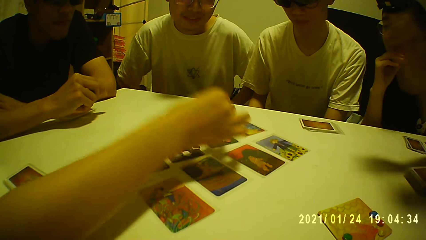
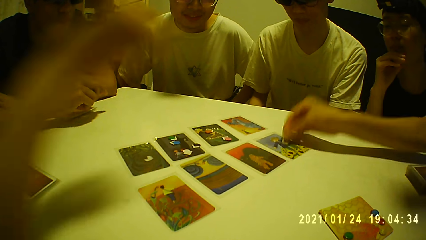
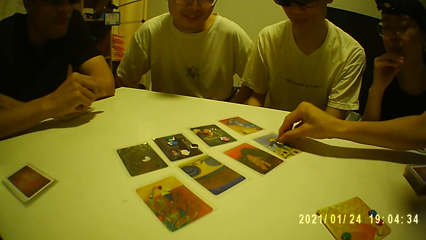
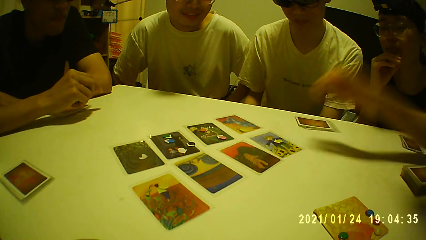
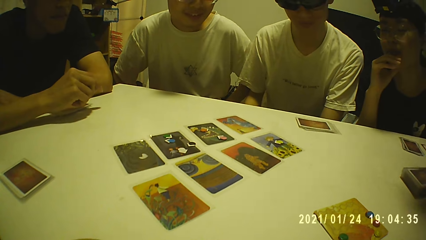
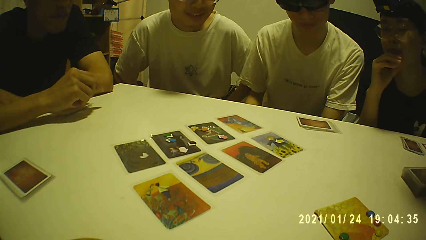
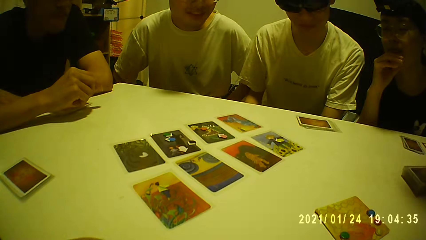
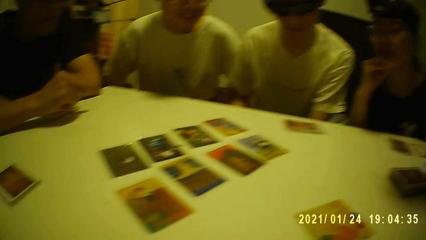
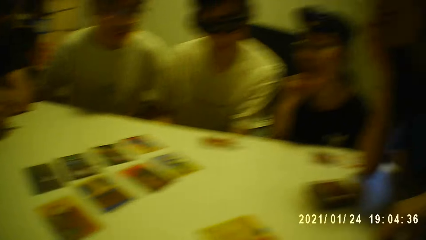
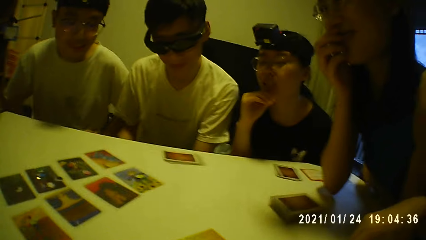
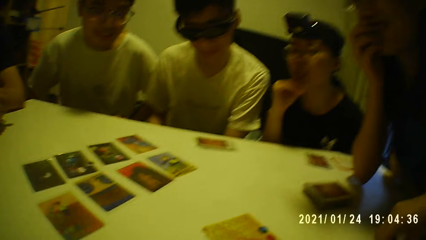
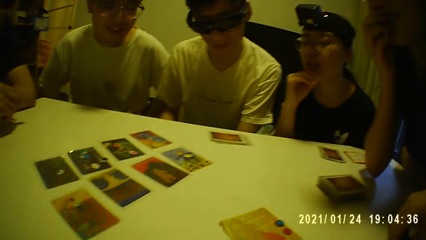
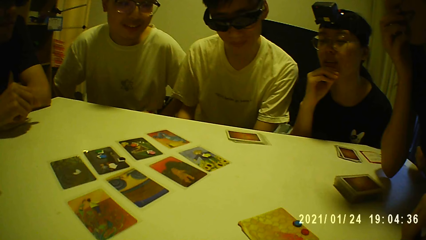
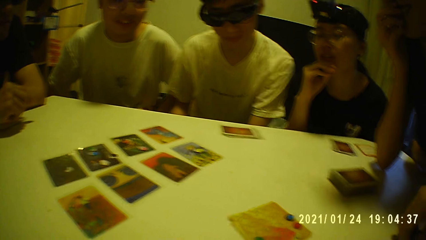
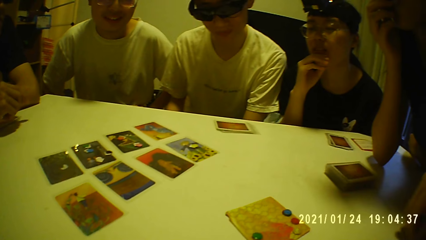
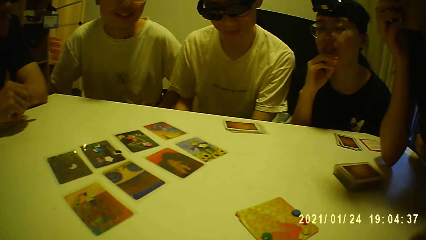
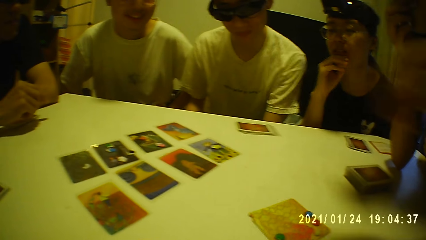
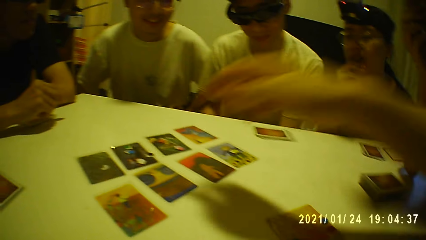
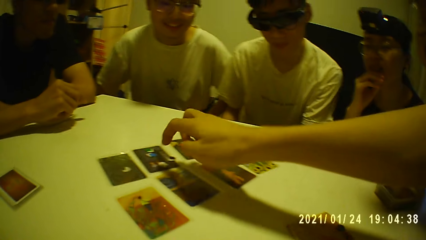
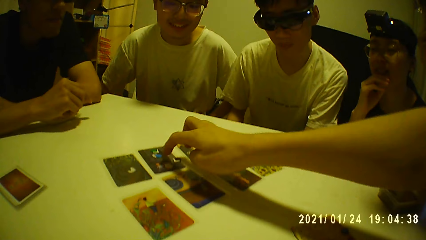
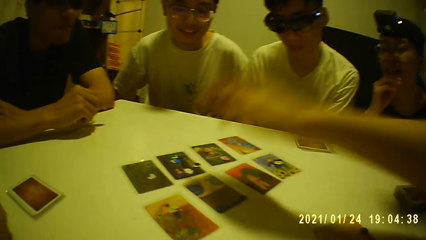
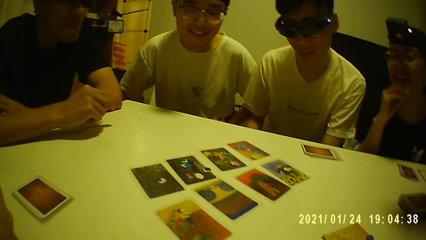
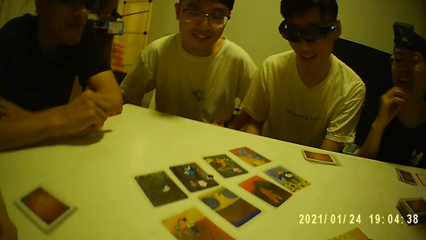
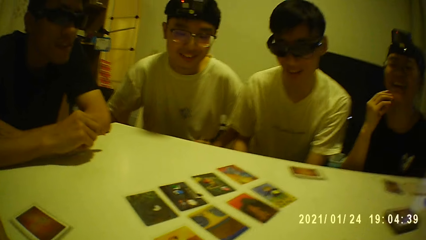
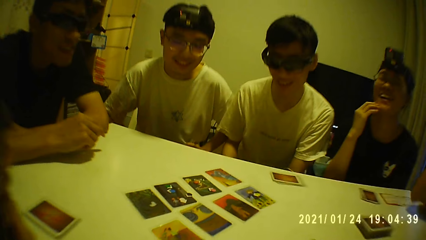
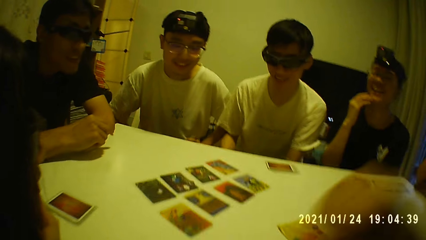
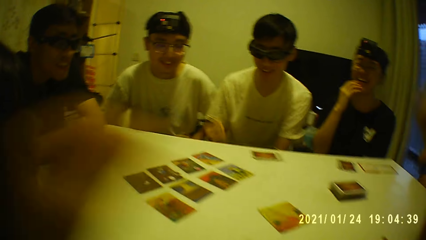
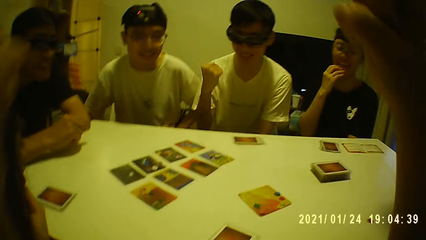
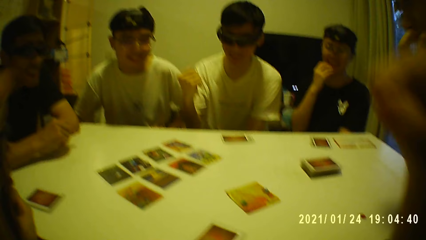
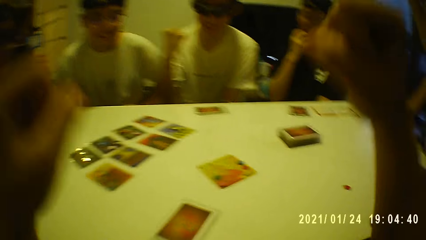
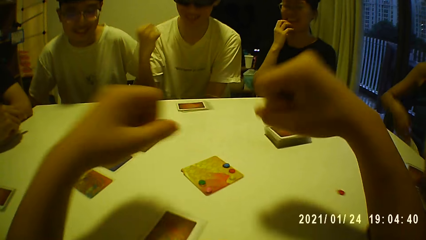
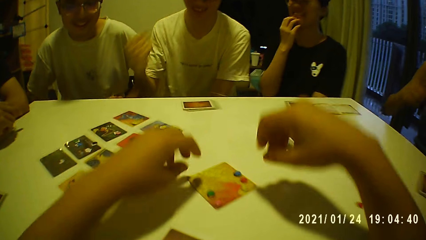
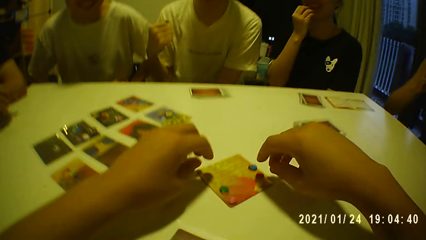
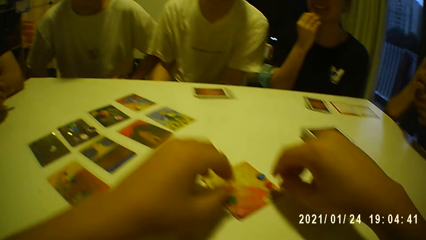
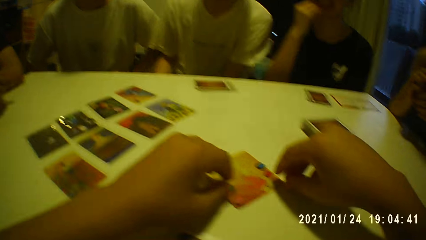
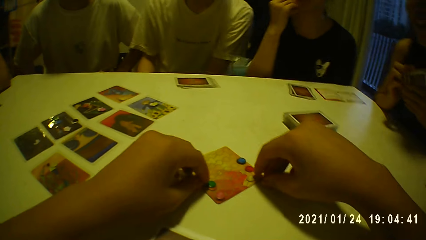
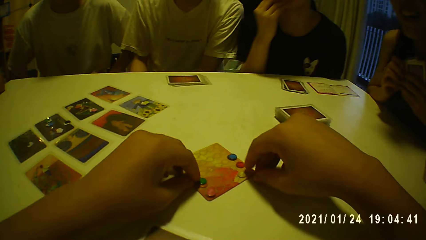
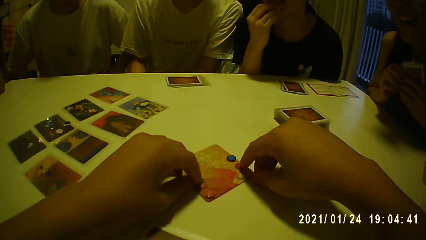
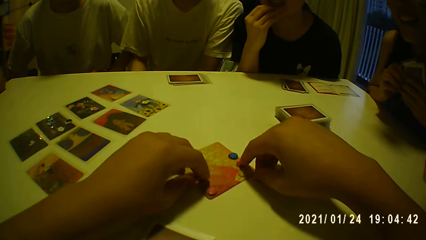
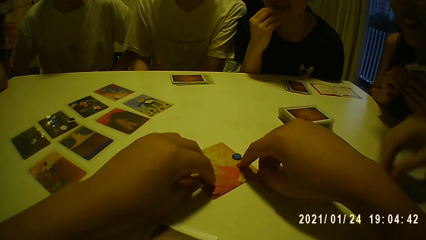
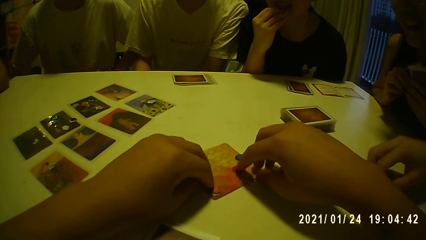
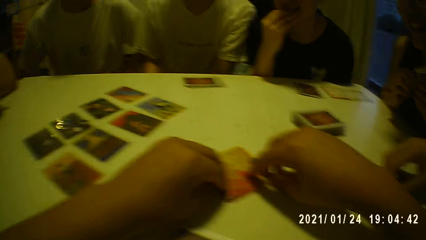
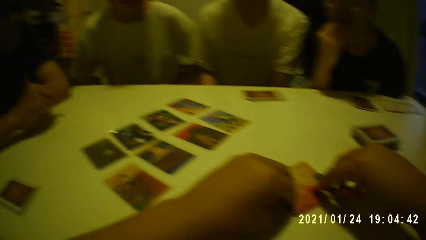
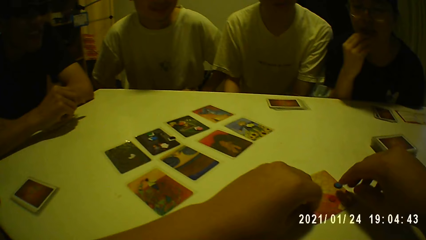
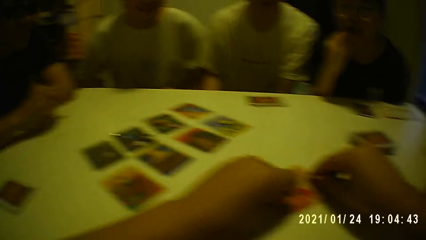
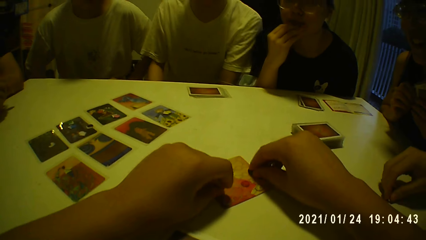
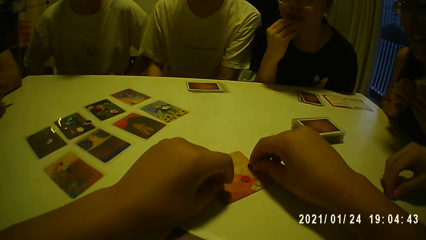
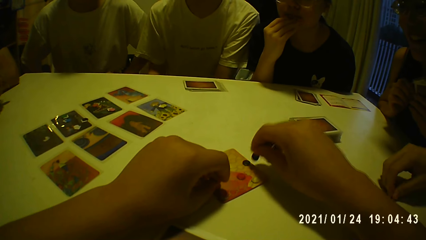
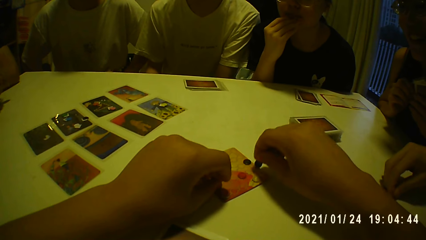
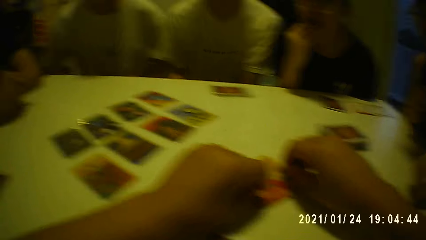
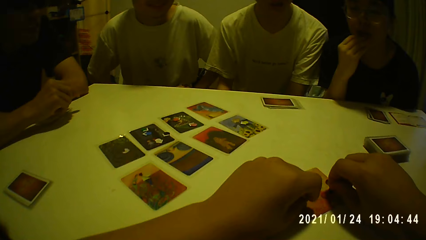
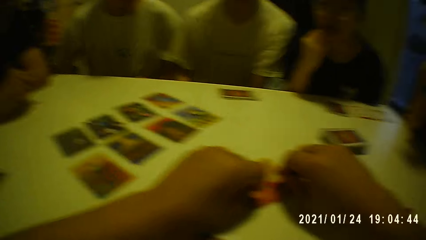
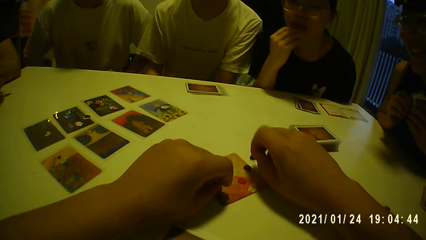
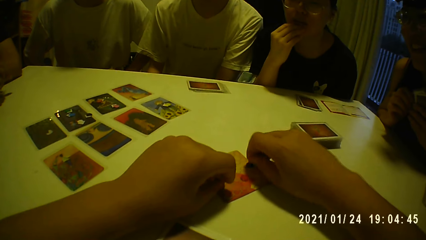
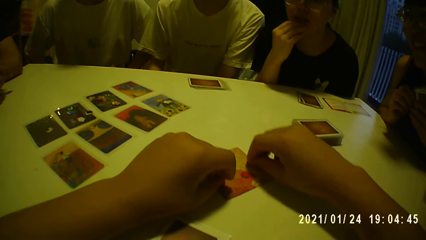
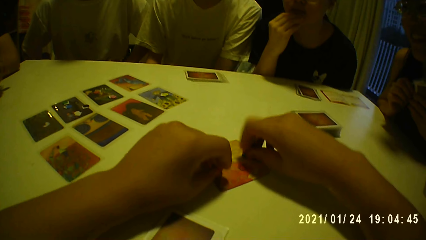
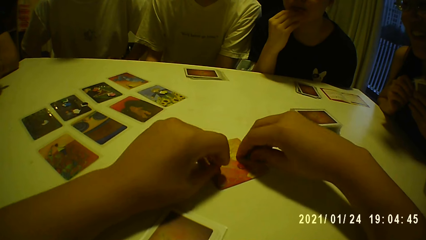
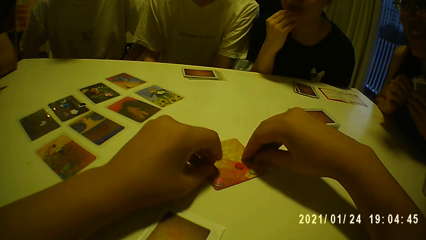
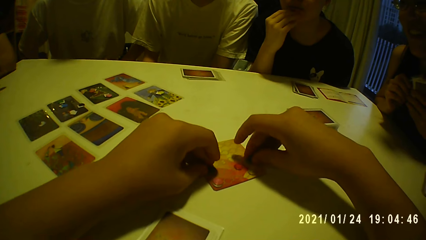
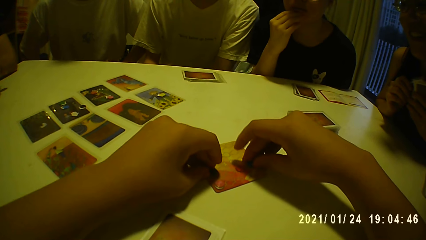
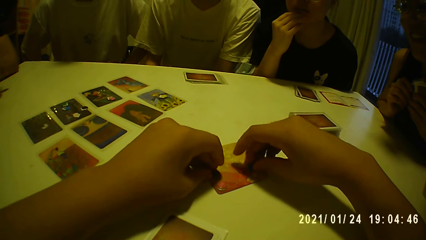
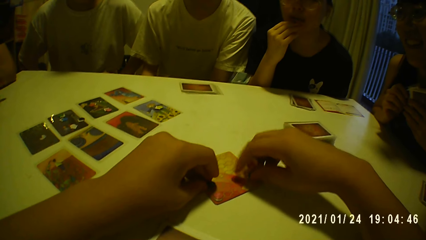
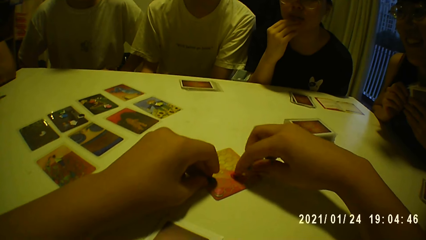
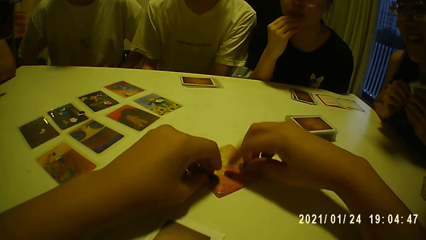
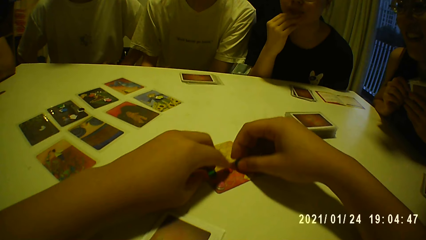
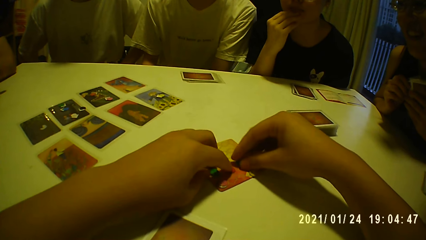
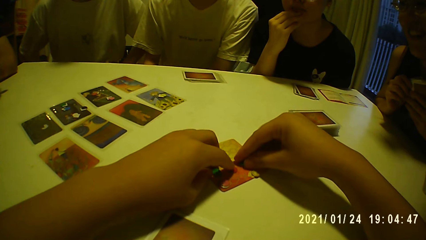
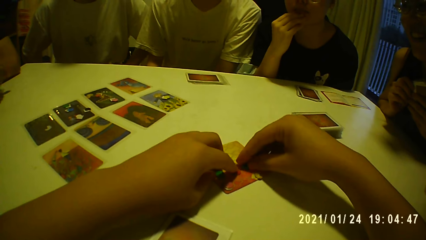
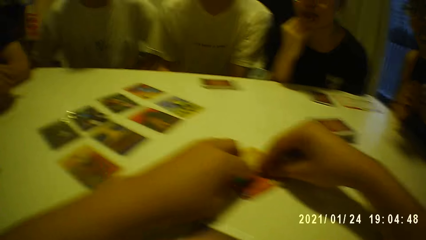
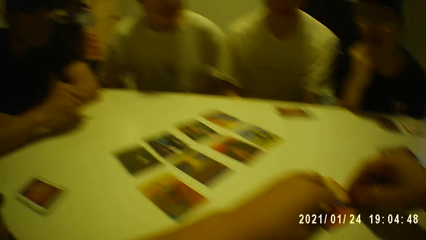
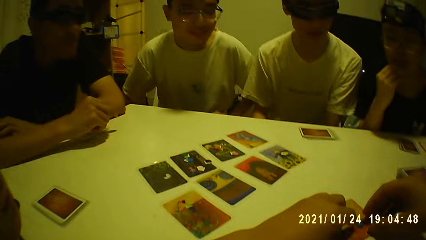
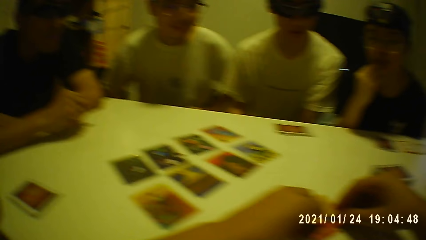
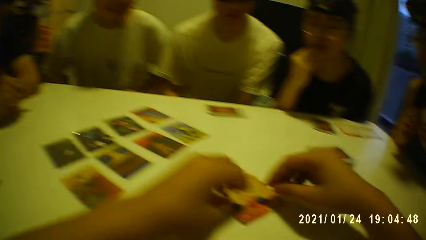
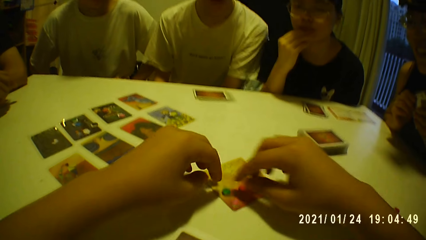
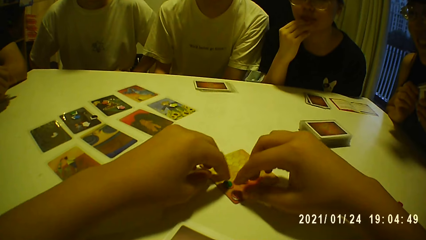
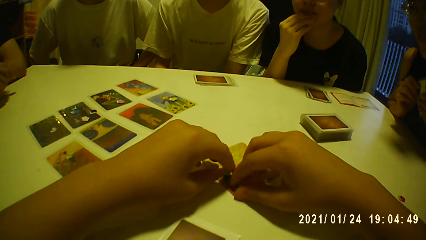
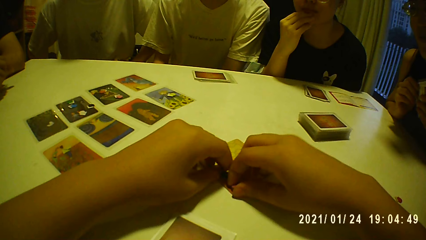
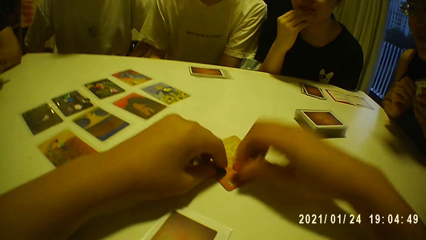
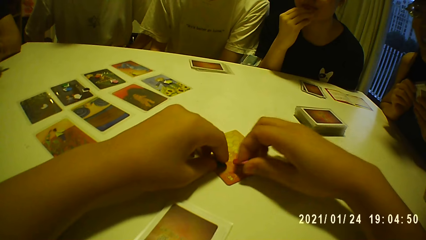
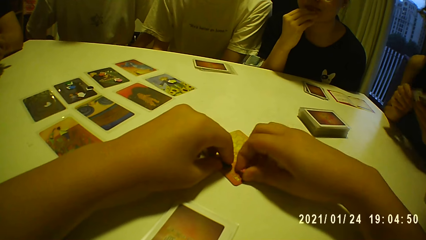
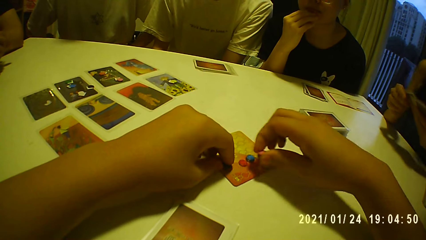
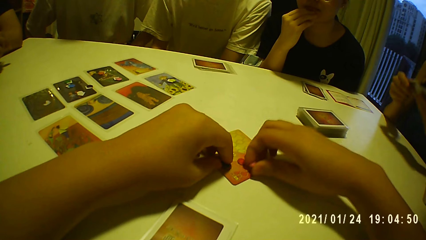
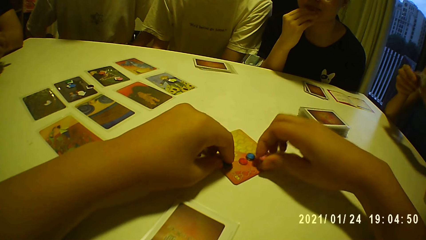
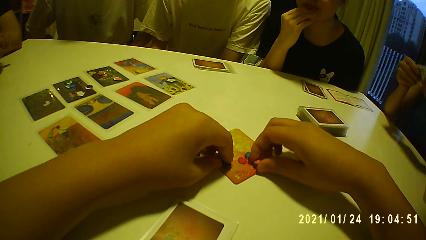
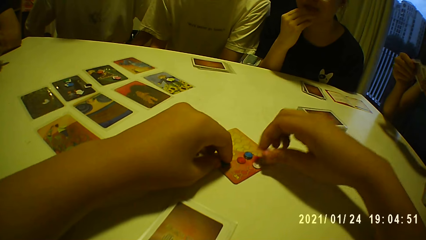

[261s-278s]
The woman puts a card token on the card on the table with her right hand. The man taps the card on the table with his right hand. A person points at a card. The camera wearer raises their hands up. They adjust the card tokens on the table with both hands.
